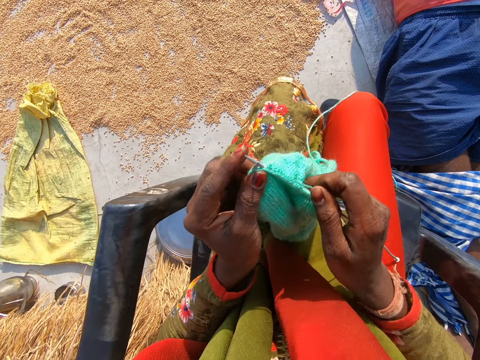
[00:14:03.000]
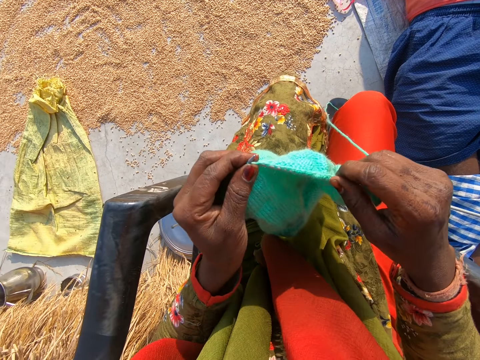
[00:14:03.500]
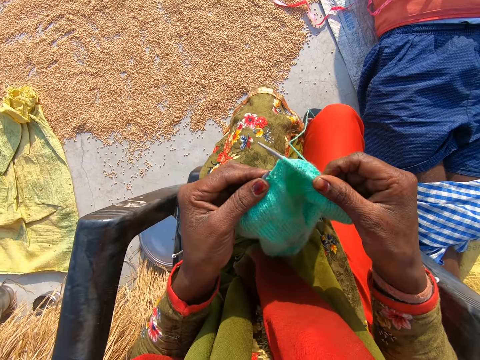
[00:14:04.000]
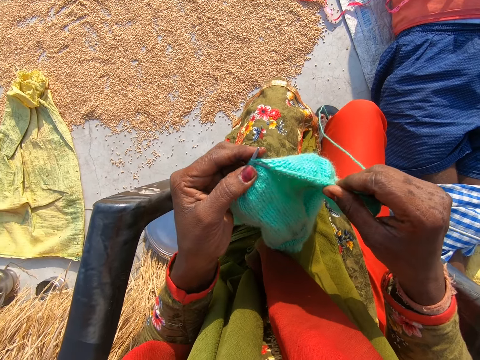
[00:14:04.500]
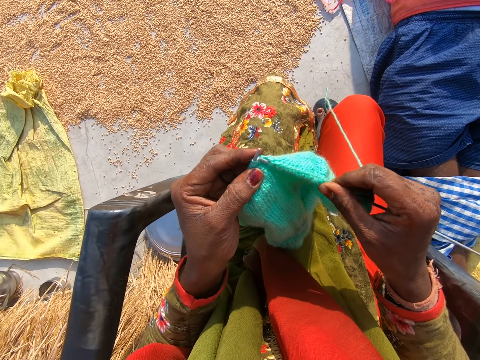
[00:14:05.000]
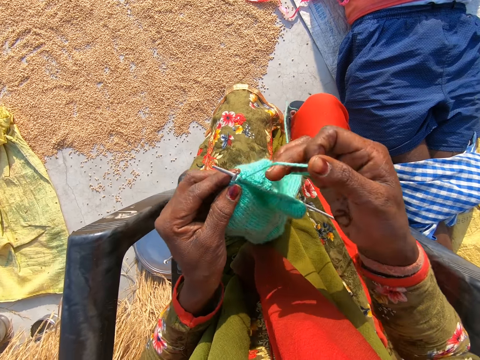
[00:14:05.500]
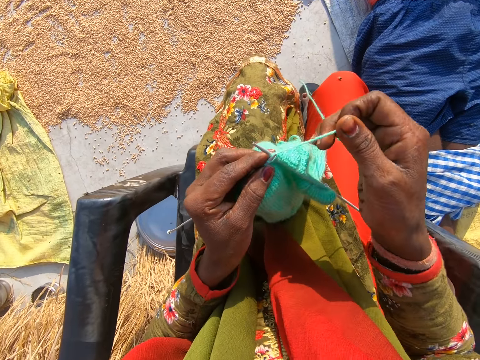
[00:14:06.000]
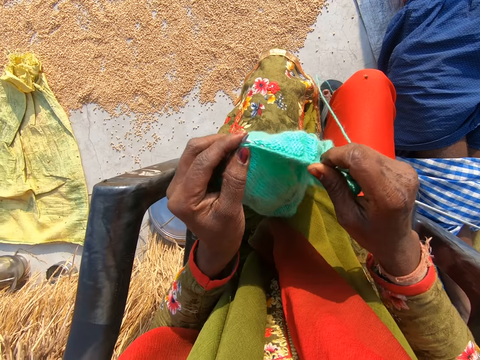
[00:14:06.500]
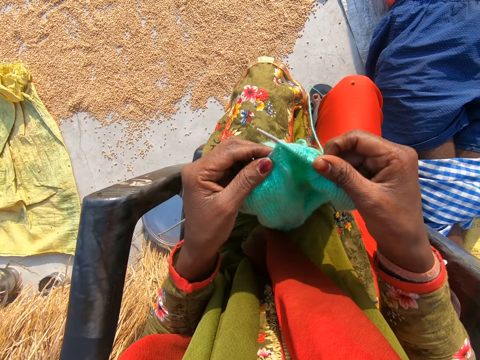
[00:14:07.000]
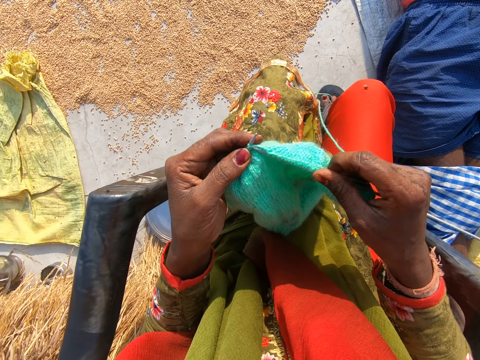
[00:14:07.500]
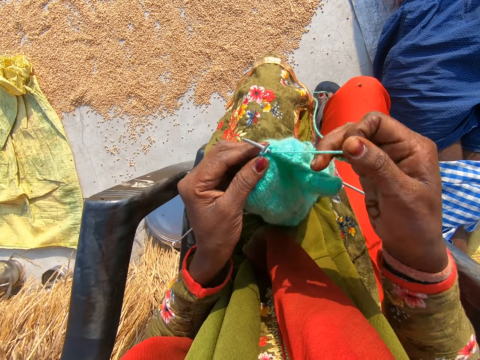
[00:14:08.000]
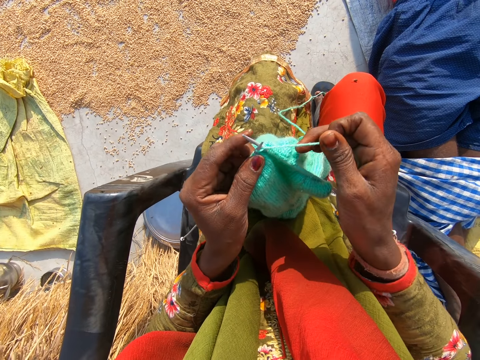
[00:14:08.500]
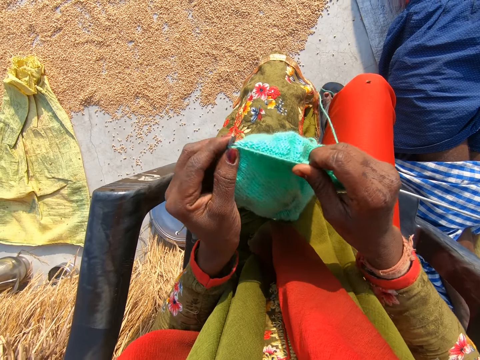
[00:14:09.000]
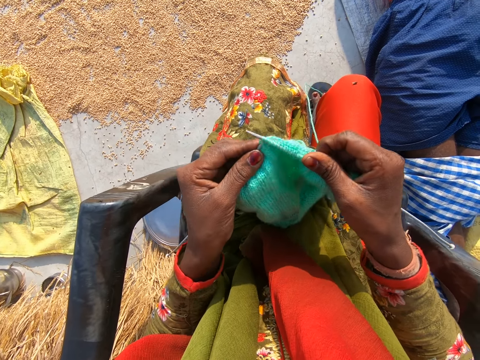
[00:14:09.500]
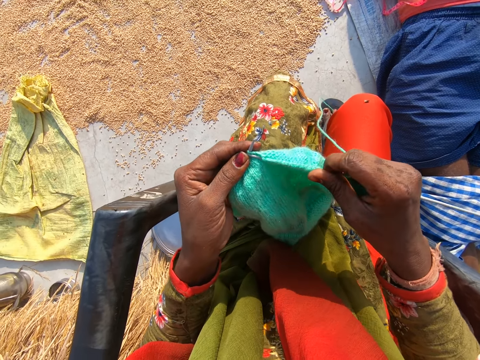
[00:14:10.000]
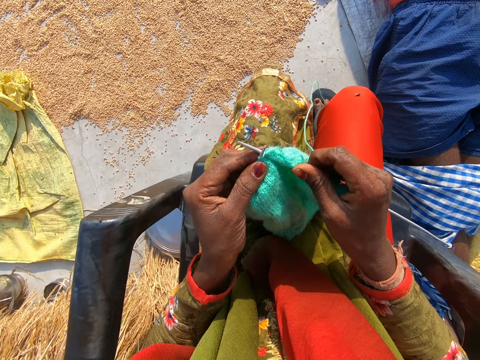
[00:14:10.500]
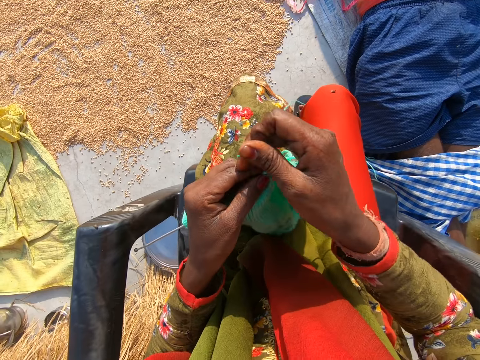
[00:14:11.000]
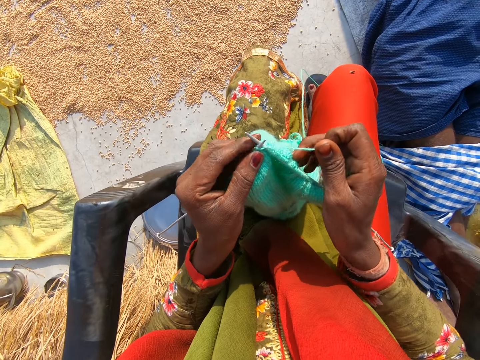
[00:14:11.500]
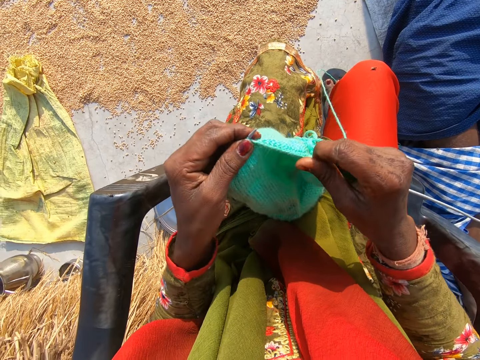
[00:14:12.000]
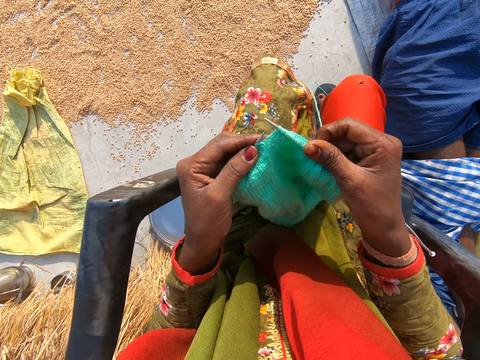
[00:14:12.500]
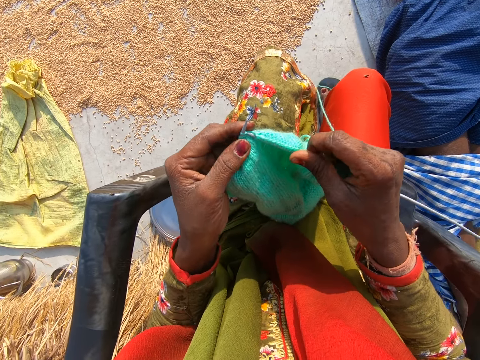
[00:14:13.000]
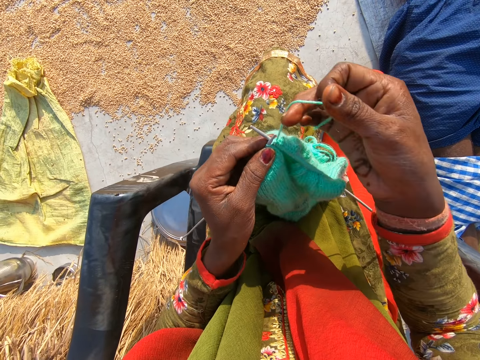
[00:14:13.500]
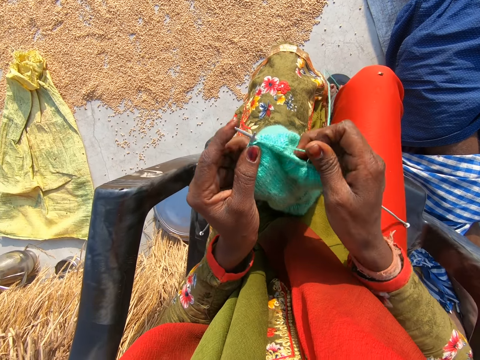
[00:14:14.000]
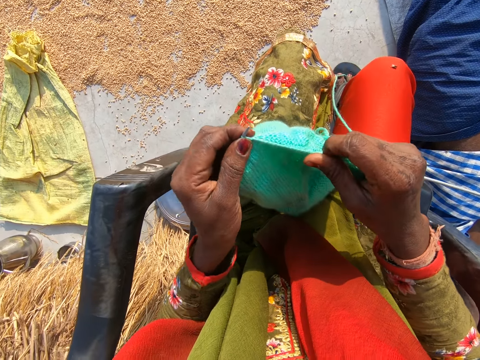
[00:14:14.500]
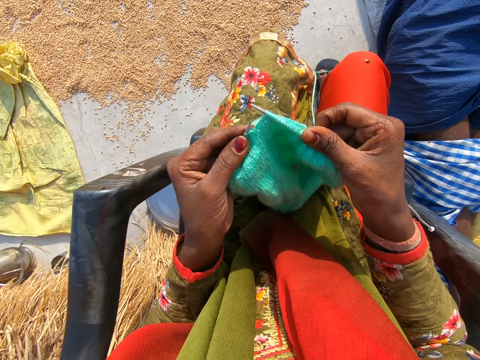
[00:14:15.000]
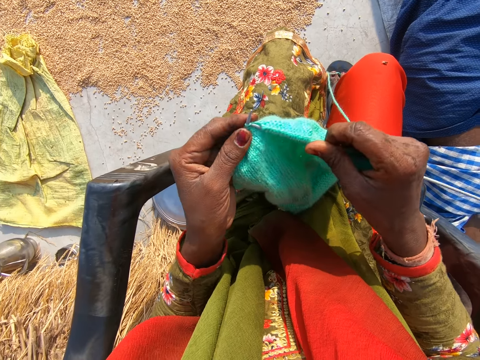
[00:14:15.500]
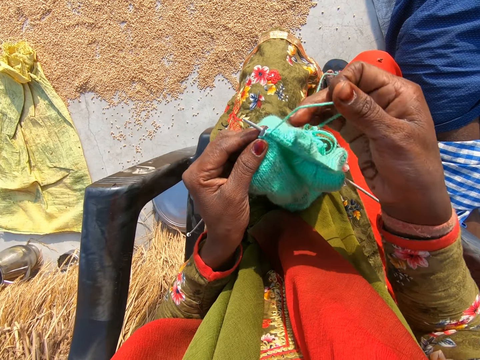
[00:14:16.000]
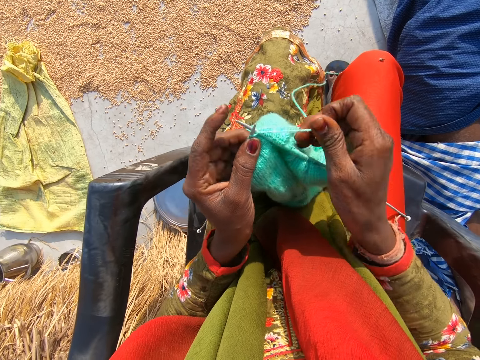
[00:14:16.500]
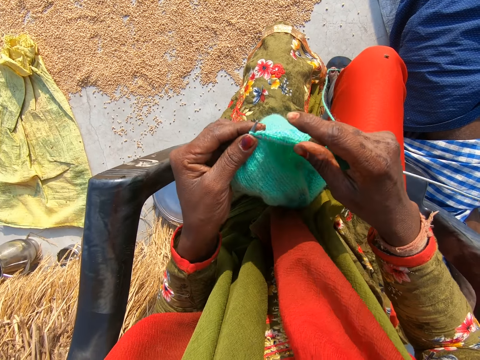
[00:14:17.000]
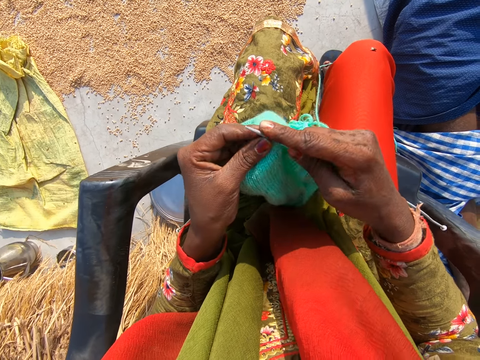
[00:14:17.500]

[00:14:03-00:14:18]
The camera wearer converses with a man. They knit a garment. The man converses with another man. The camera wearer knits the garment.

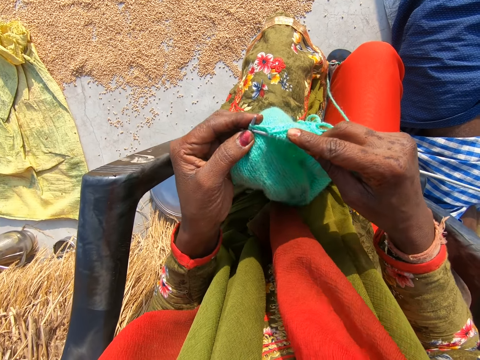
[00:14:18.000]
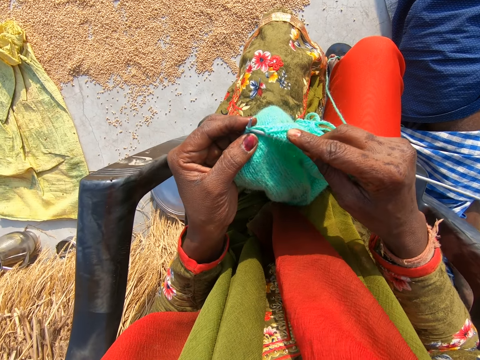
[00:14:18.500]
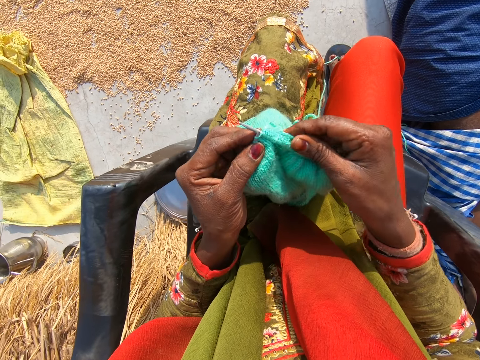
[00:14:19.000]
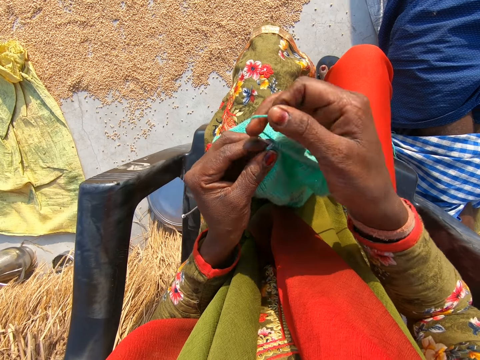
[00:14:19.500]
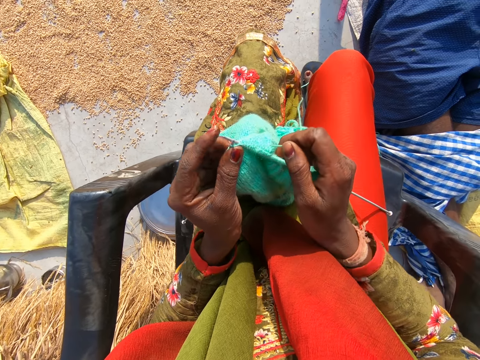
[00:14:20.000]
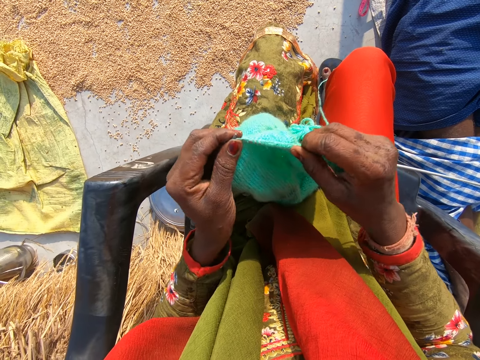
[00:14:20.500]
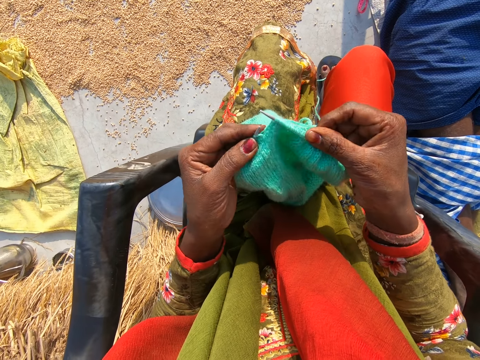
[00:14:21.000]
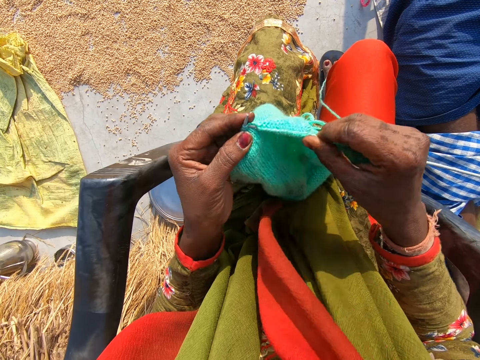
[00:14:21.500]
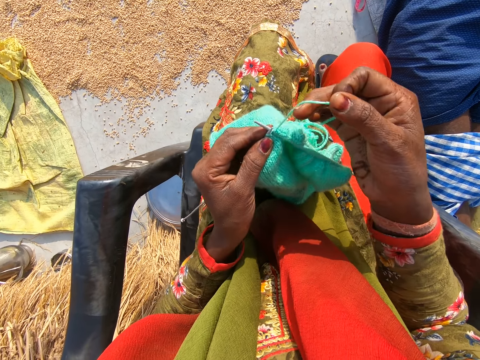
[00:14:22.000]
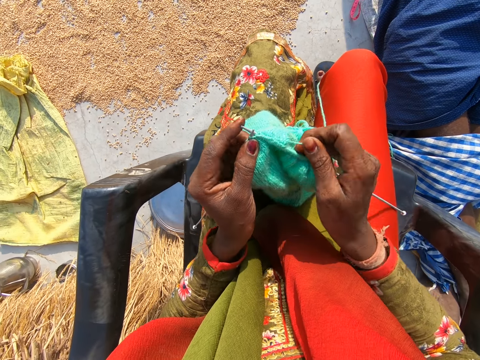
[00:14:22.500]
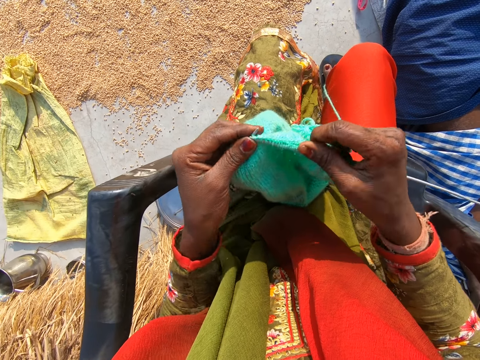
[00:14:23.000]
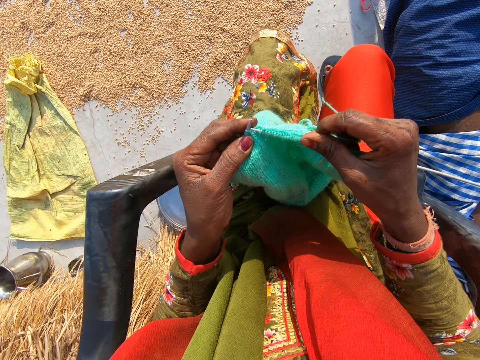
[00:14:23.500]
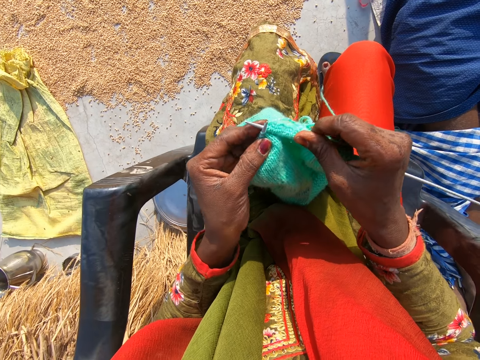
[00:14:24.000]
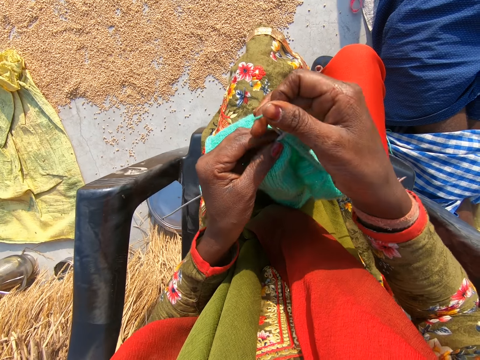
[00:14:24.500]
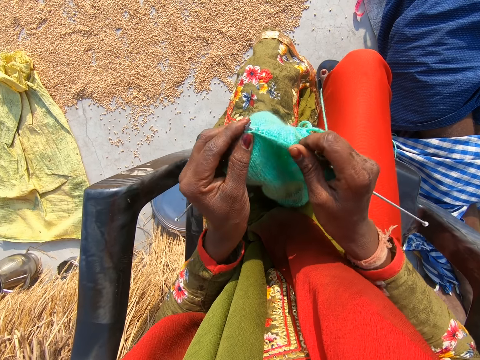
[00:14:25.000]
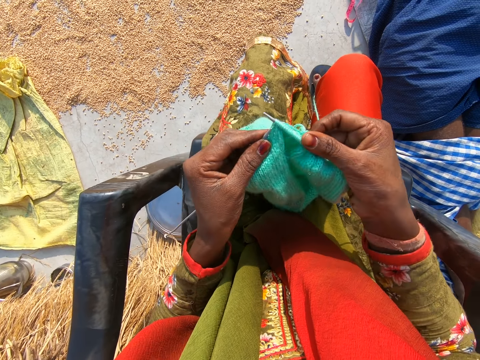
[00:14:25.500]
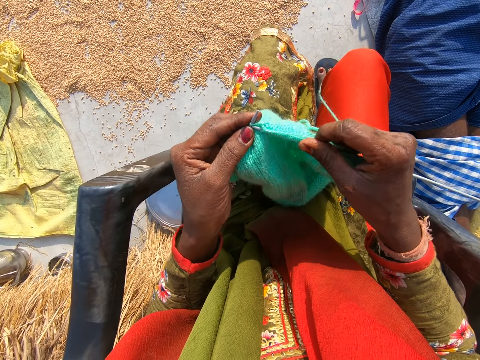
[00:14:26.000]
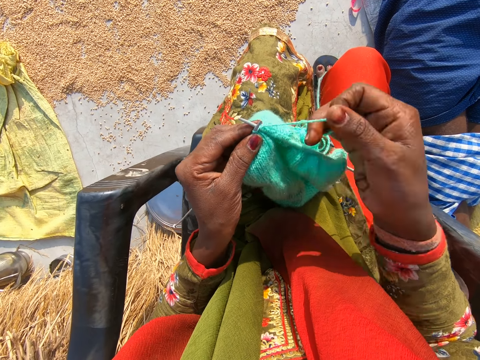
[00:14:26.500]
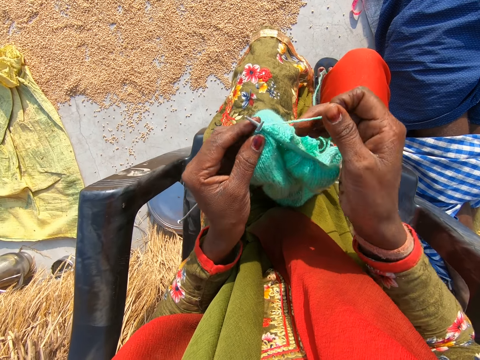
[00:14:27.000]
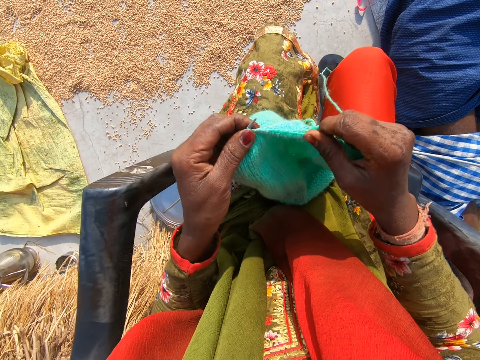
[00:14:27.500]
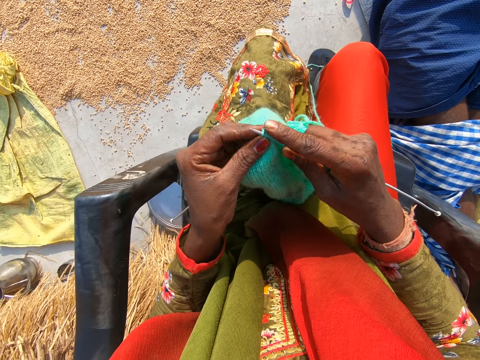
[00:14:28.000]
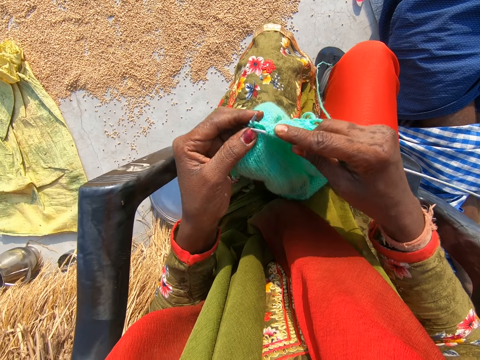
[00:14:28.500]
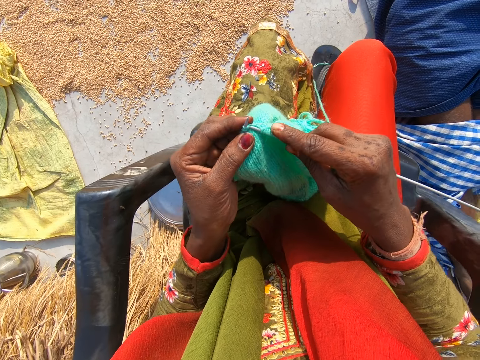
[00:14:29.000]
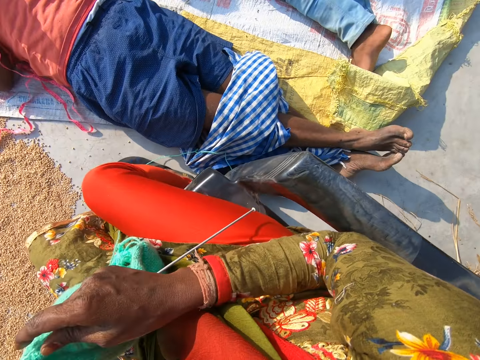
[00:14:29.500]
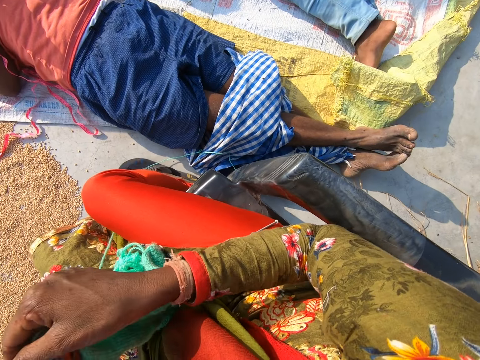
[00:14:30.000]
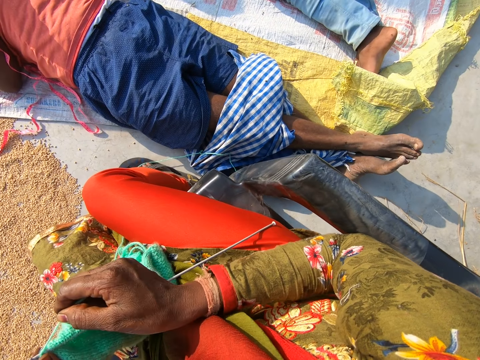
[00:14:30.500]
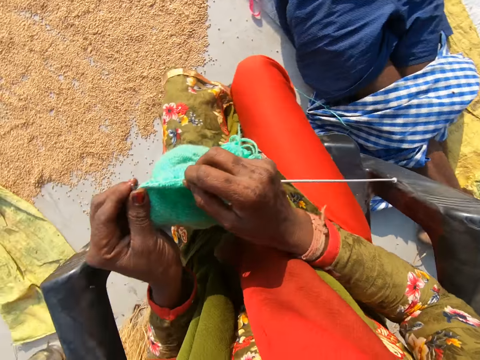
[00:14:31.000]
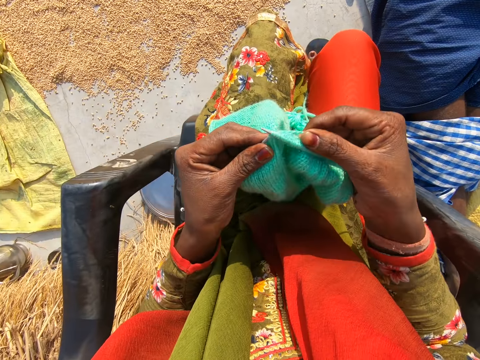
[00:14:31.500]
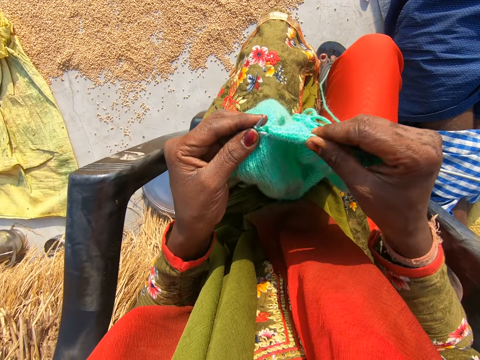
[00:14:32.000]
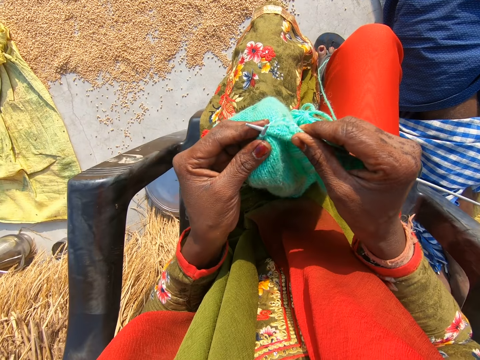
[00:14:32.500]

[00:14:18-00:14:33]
The camera wearer looks around the compound. They knit a garment.
